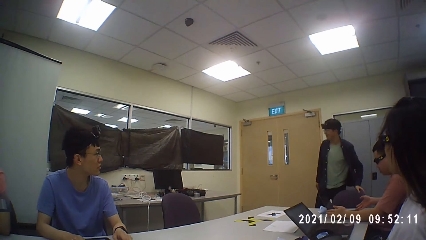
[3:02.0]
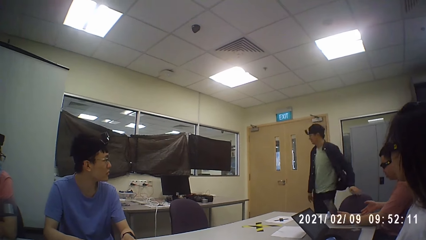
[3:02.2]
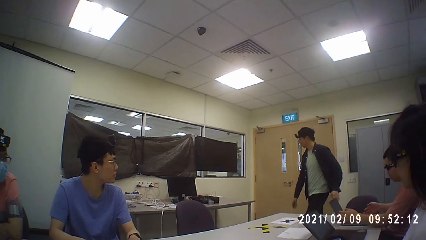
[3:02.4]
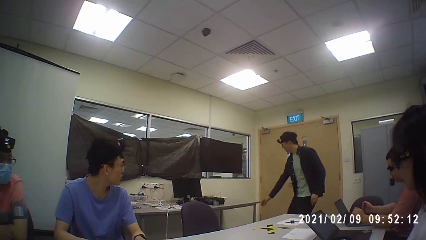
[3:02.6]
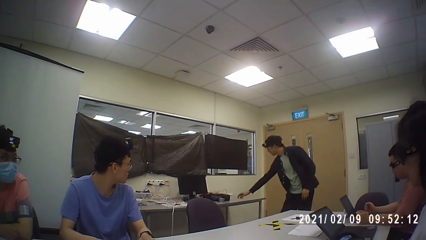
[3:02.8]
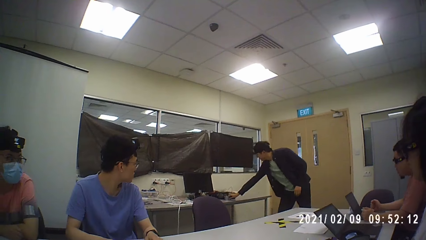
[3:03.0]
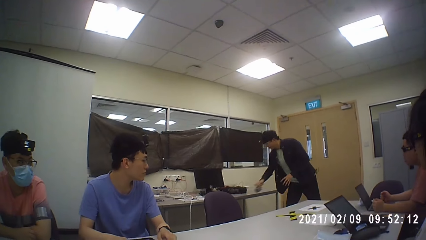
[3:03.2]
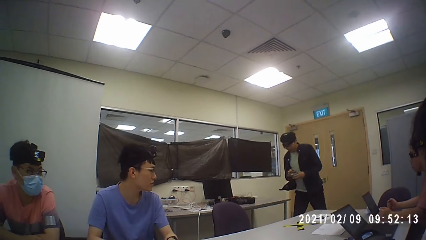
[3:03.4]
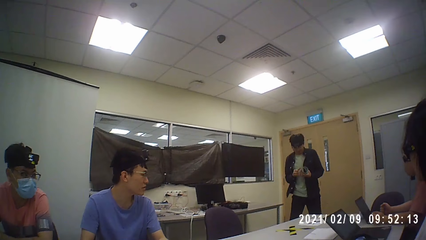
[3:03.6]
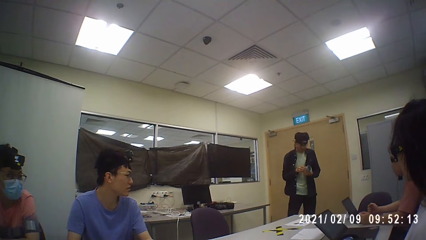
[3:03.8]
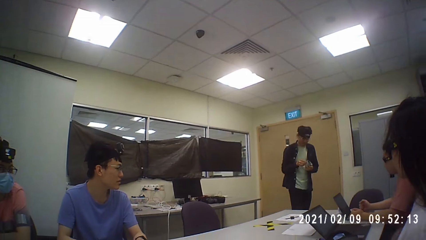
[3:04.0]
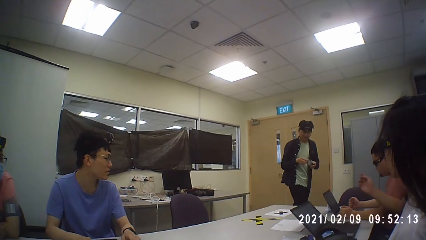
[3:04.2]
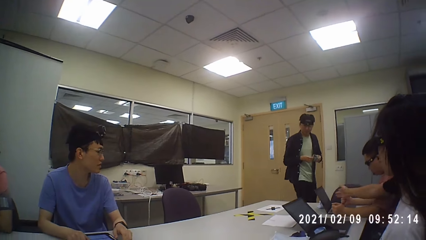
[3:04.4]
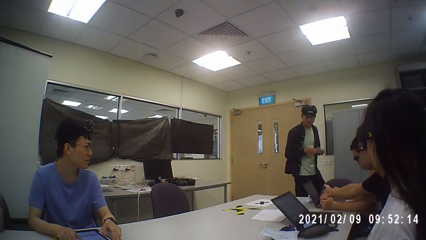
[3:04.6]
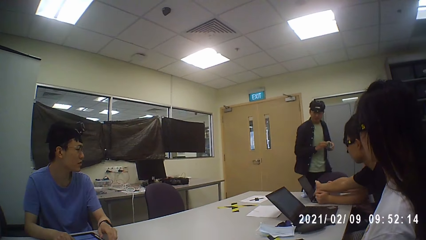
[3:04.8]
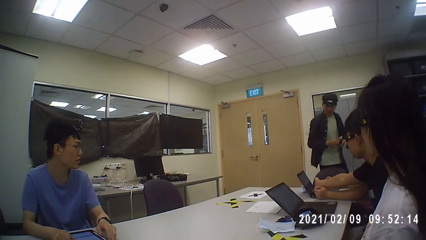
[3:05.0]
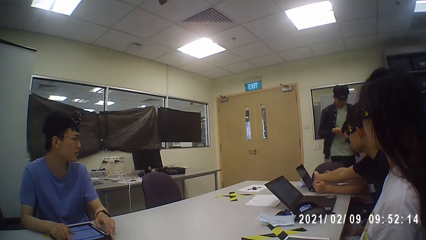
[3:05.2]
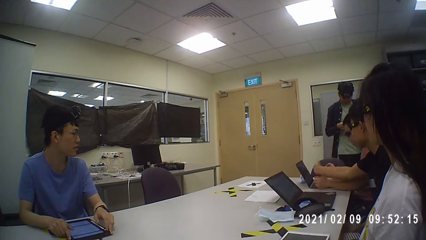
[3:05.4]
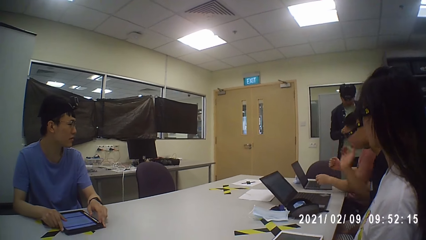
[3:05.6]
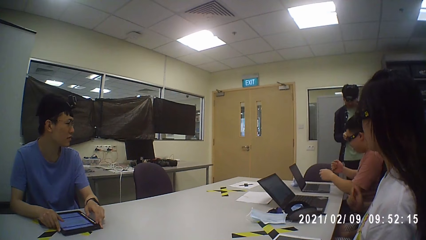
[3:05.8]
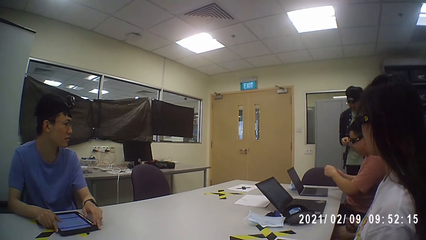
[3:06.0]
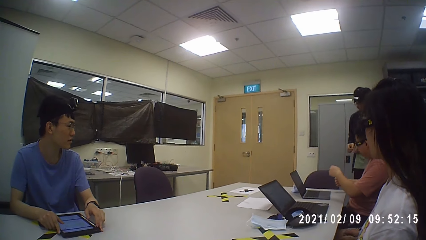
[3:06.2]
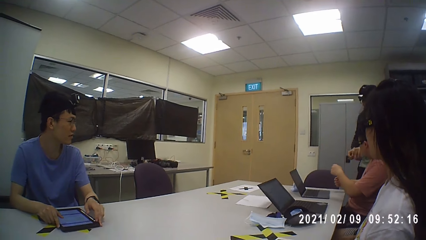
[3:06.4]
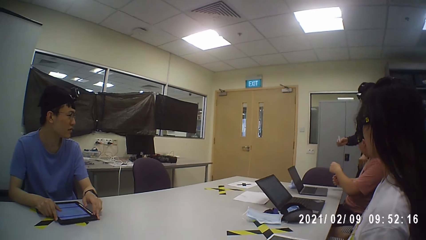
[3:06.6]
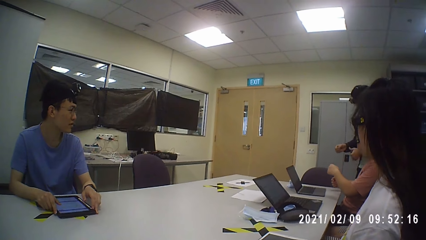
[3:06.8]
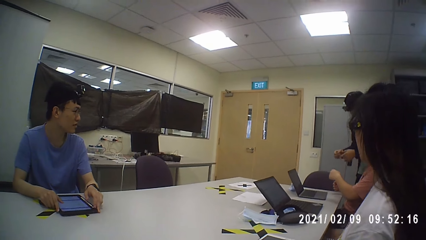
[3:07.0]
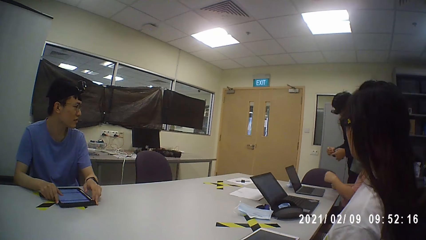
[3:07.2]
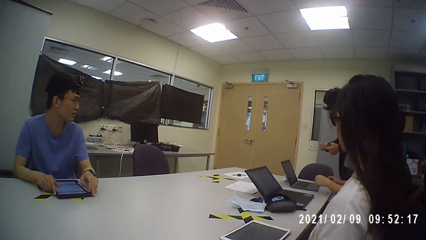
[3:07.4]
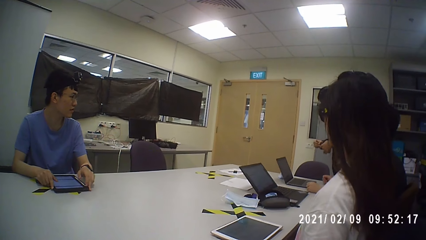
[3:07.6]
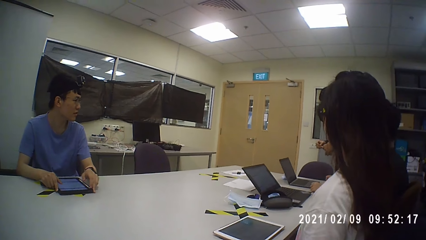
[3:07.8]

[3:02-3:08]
A man picks up a sellotape. He unwinds the sellotape and cuts the sellotape. He fixes something in laptops.

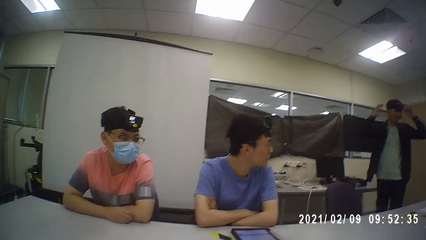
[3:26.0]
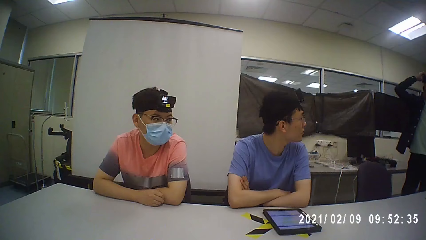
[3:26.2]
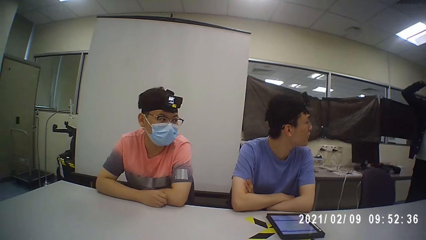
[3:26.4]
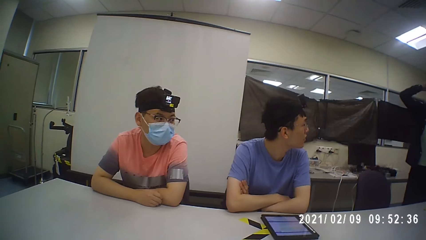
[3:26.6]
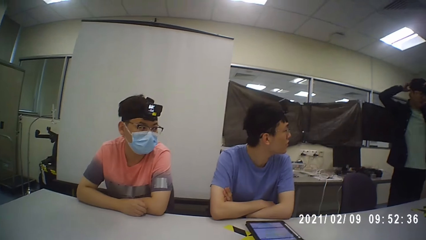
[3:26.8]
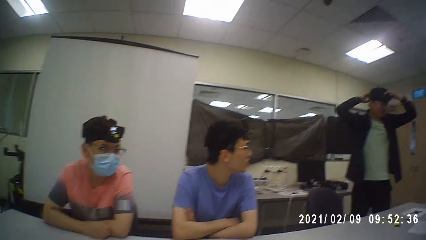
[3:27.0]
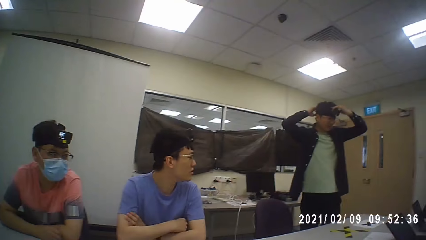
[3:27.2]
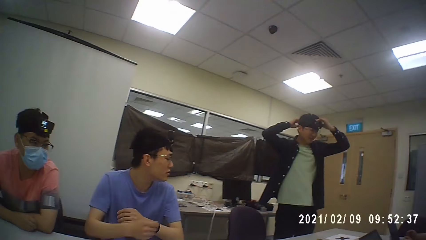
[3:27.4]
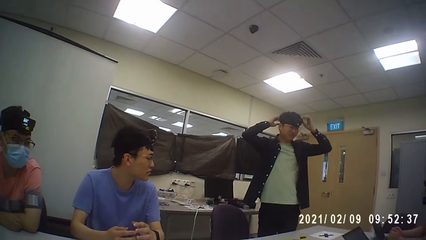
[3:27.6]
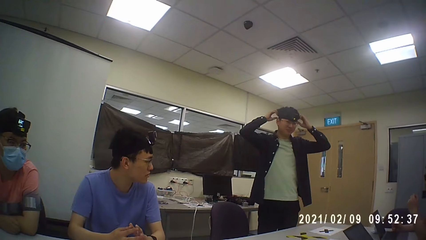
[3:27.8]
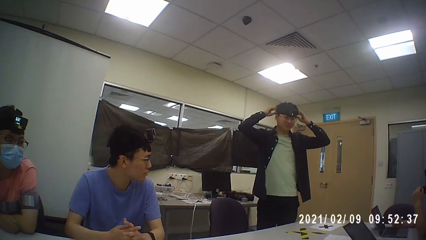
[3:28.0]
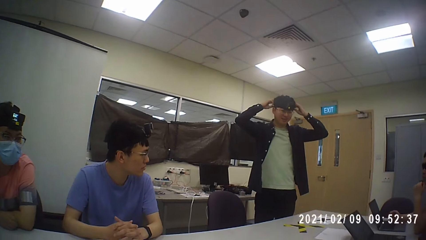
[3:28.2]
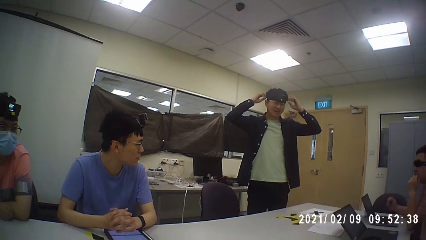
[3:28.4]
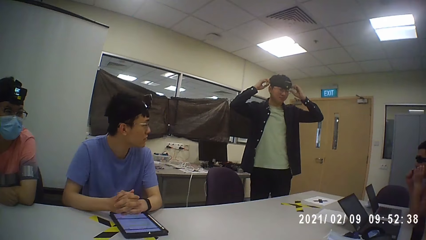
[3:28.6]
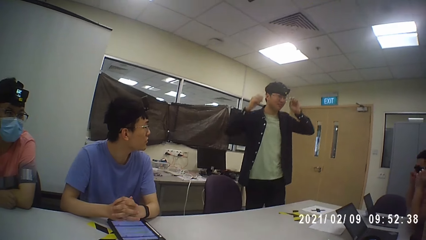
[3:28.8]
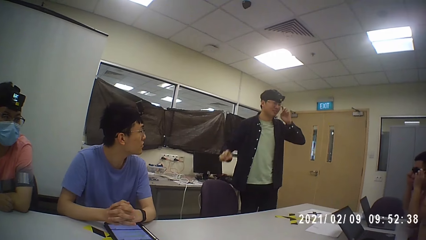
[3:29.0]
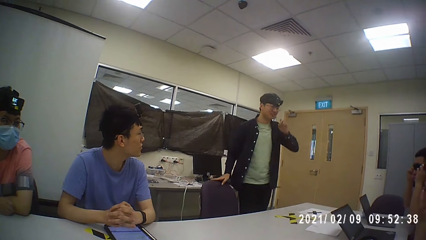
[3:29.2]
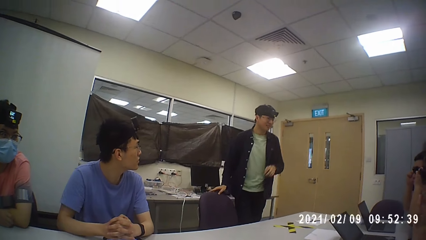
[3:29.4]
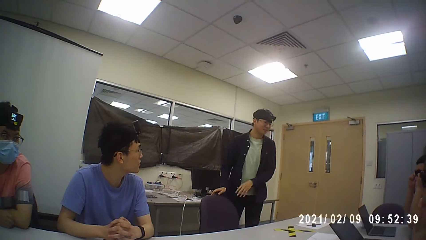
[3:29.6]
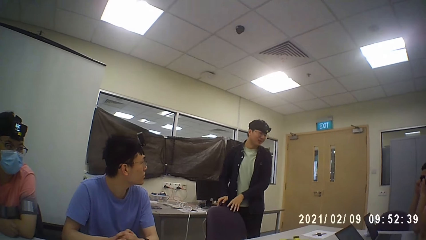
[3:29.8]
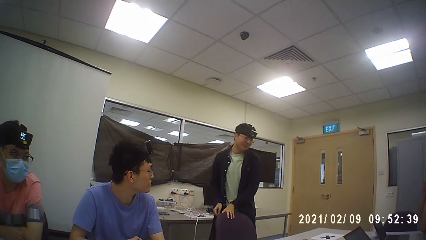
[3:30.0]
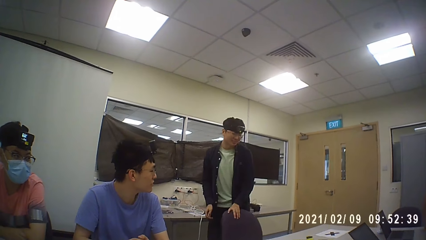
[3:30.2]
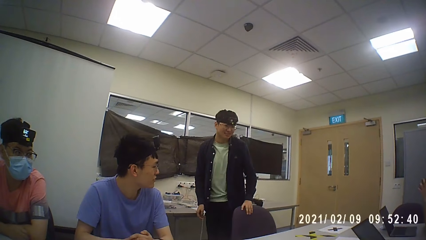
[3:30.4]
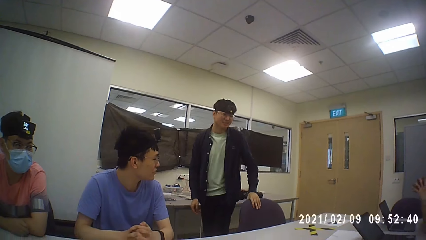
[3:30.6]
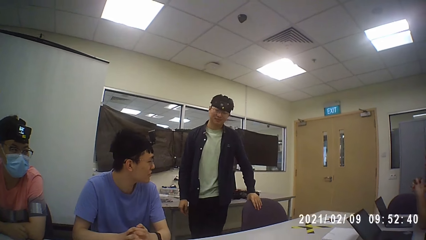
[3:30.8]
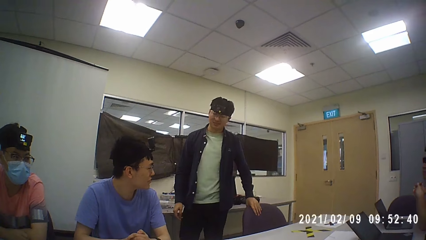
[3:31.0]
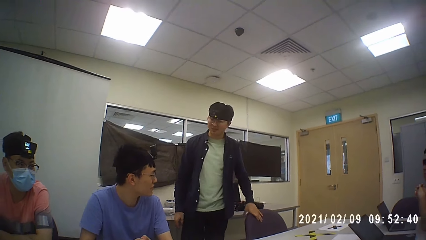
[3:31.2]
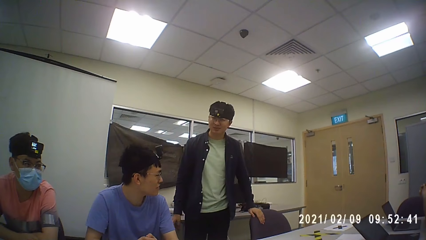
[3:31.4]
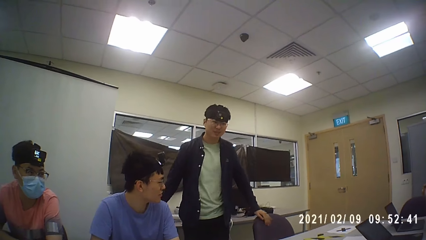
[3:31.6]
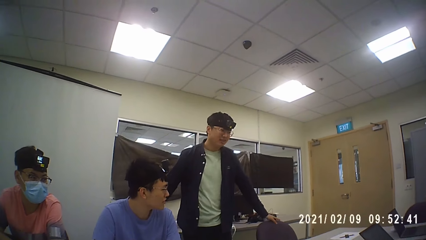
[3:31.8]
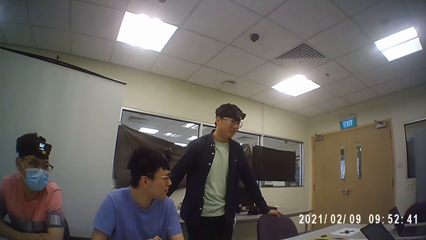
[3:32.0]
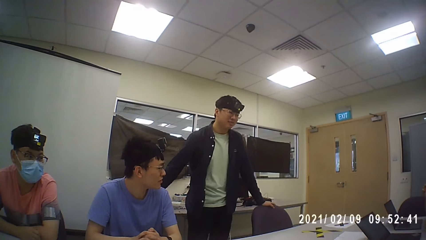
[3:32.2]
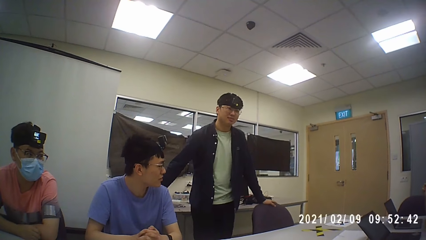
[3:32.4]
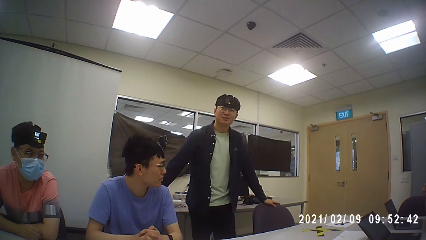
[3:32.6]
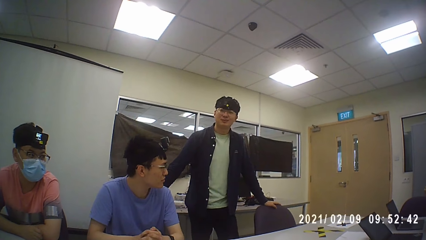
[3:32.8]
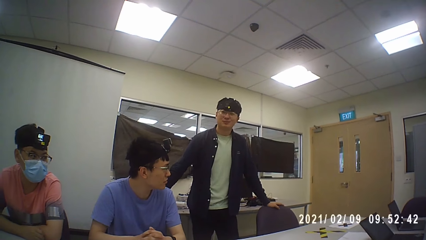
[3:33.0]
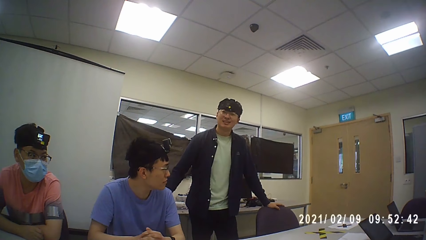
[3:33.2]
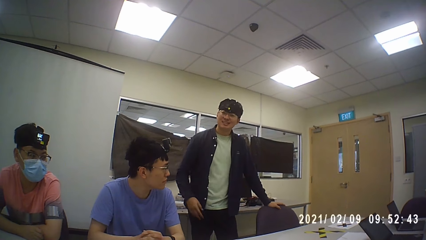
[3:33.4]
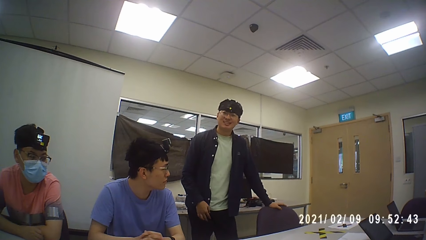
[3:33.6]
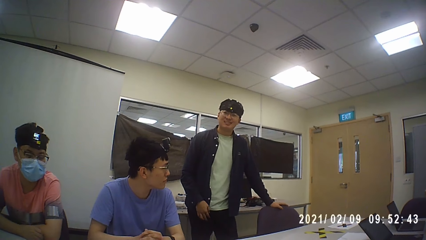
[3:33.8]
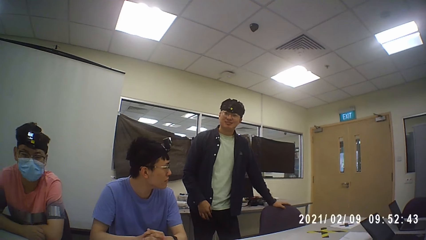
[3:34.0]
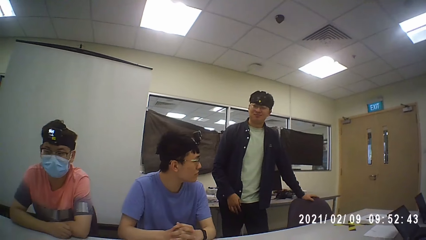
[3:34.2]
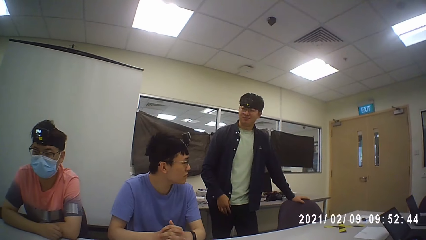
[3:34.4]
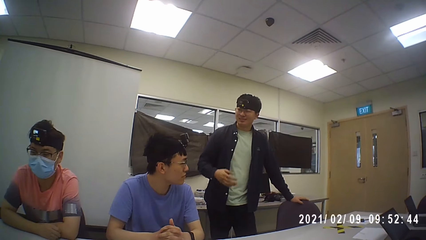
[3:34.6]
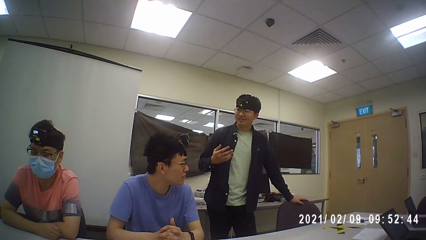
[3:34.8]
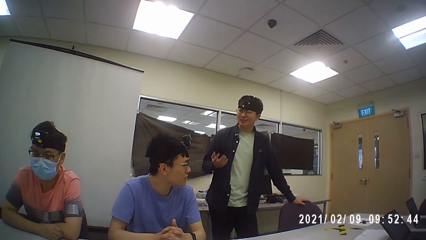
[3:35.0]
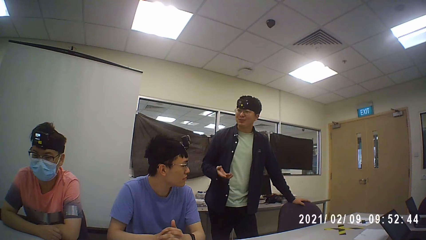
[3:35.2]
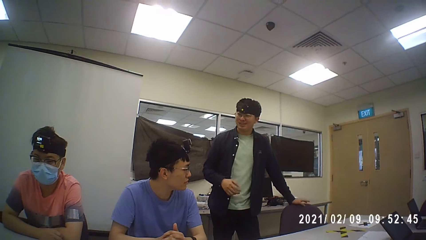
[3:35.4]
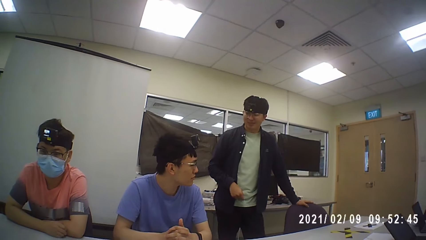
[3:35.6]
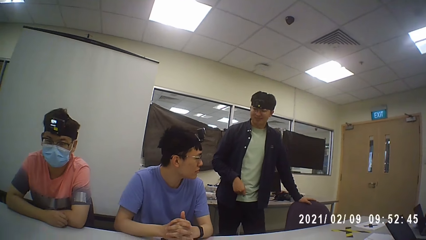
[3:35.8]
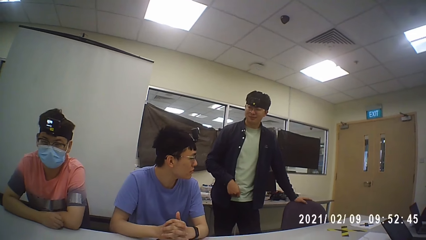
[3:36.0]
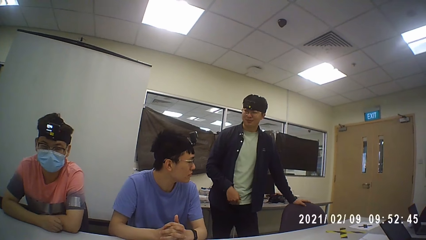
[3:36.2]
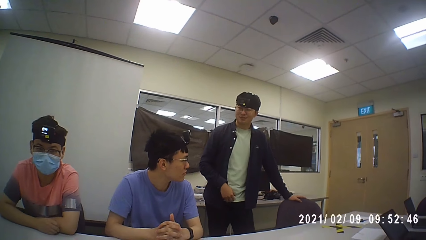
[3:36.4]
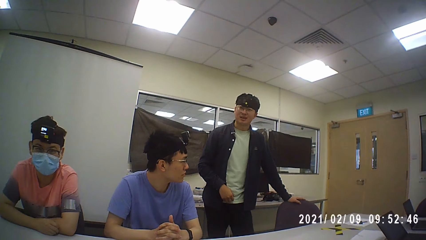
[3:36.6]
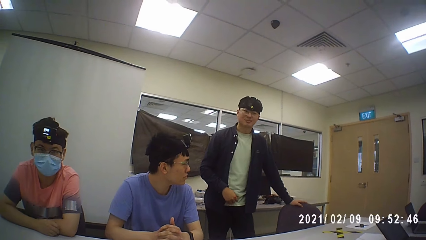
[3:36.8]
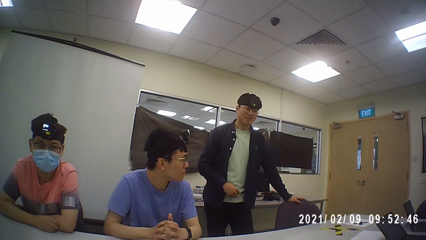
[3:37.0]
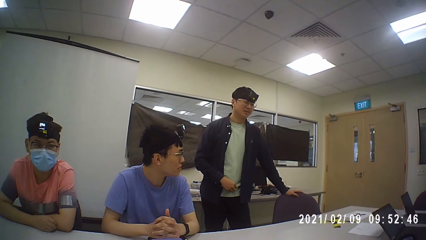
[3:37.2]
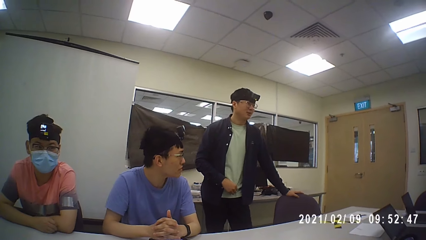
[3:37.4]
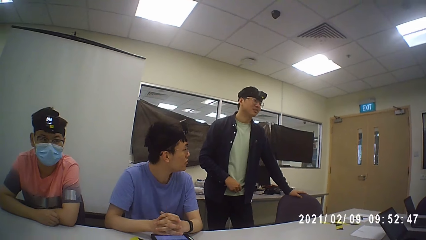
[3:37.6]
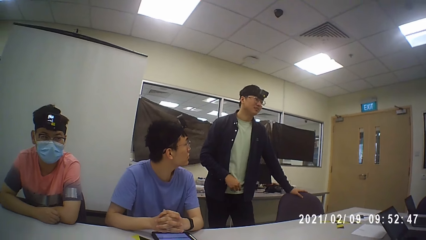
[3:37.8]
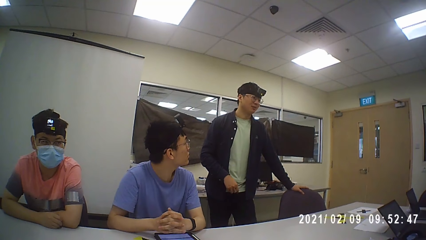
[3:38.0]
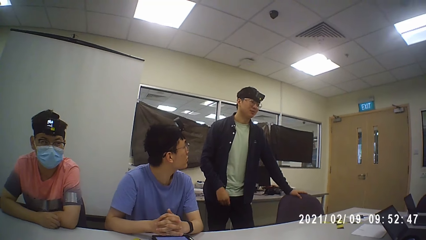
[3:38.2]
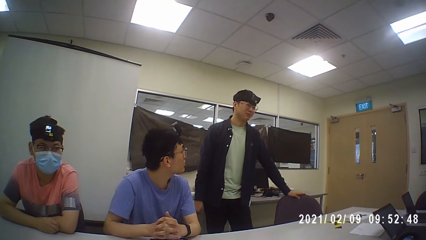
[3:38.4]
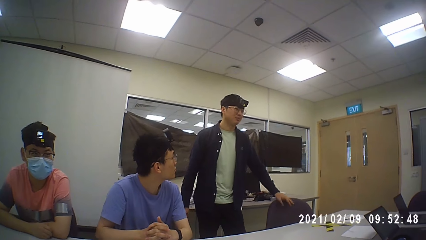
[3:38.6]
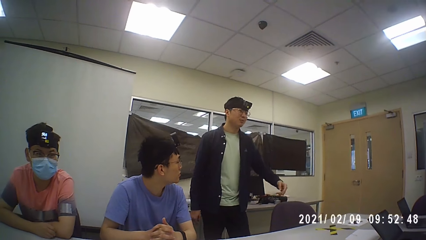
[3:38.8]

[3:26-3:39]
A person prepares his camera. The person stands as he talks.
